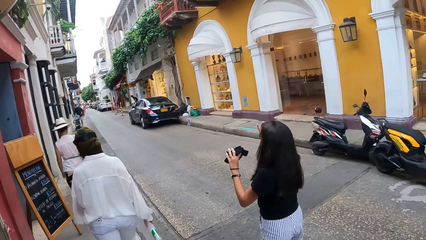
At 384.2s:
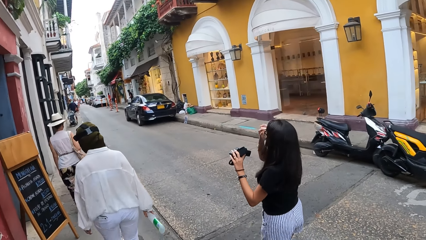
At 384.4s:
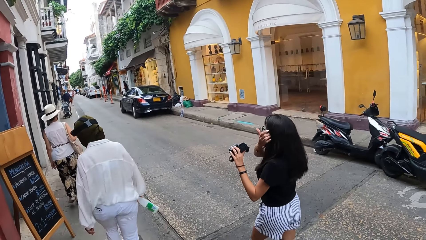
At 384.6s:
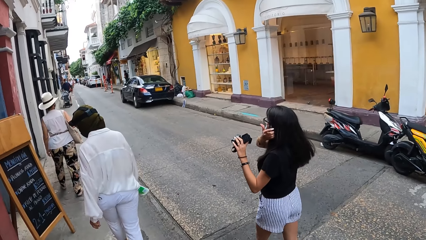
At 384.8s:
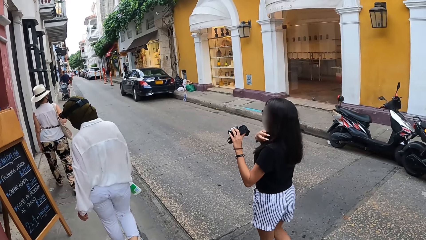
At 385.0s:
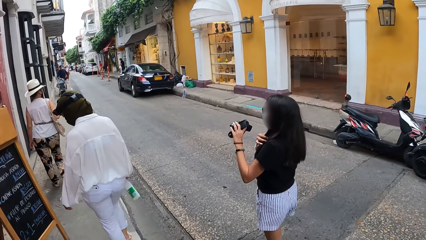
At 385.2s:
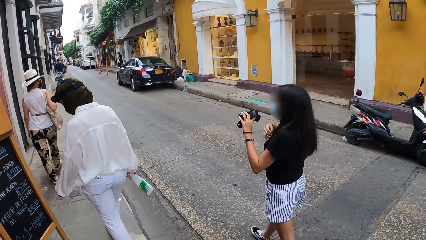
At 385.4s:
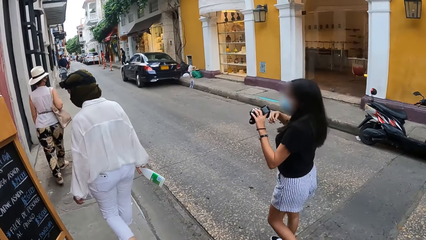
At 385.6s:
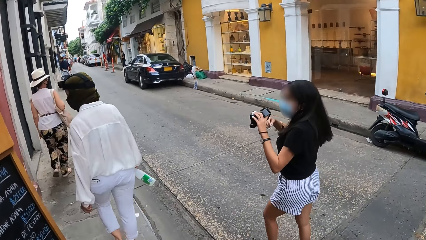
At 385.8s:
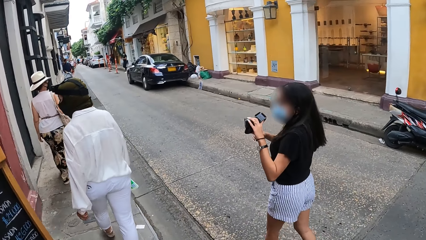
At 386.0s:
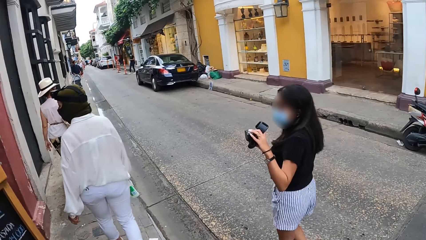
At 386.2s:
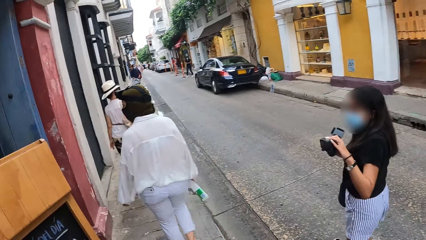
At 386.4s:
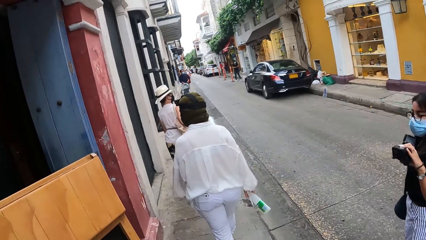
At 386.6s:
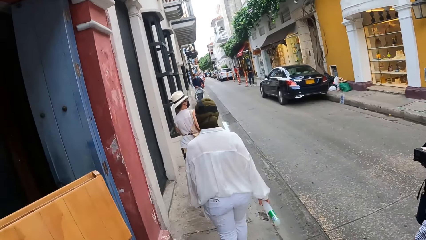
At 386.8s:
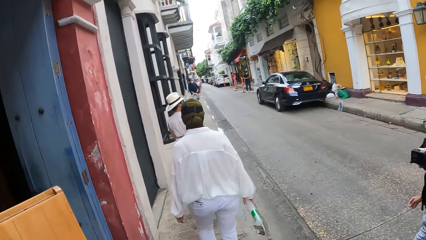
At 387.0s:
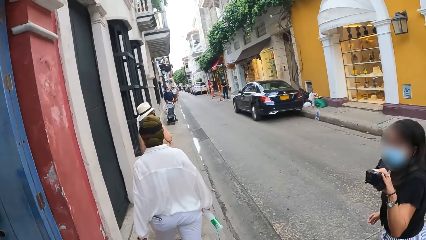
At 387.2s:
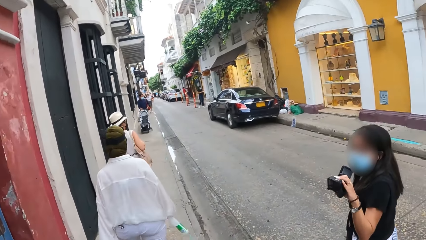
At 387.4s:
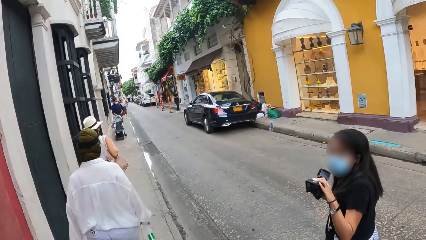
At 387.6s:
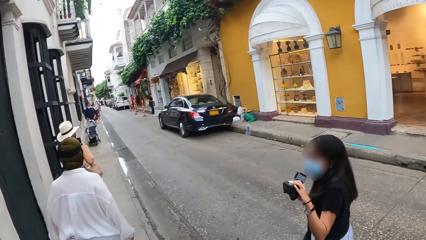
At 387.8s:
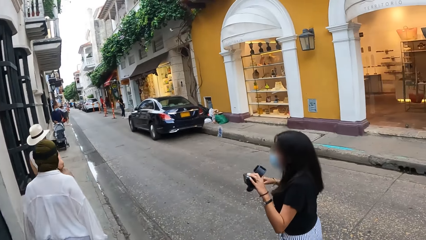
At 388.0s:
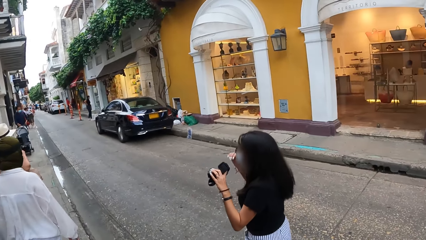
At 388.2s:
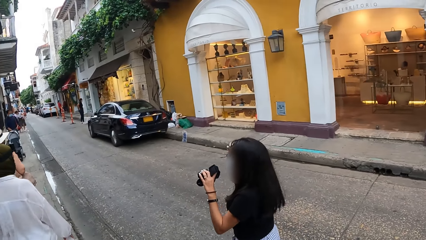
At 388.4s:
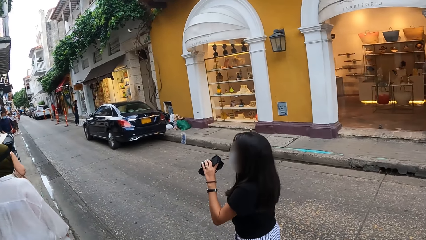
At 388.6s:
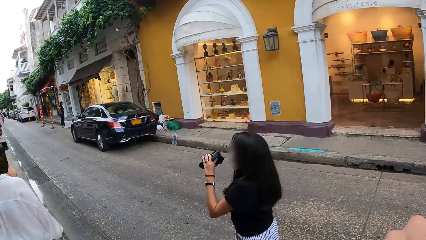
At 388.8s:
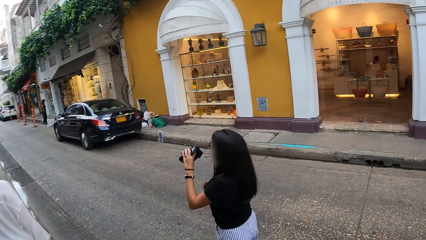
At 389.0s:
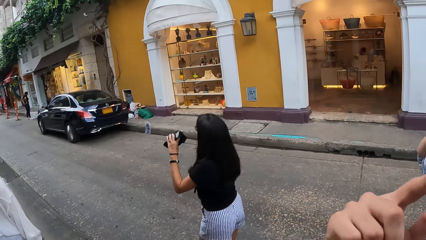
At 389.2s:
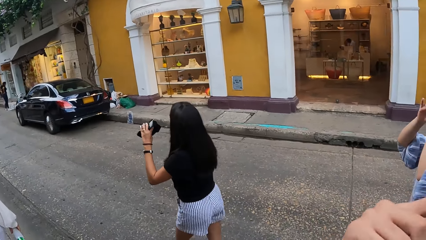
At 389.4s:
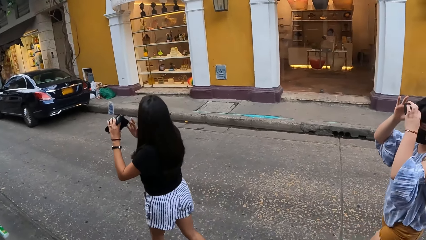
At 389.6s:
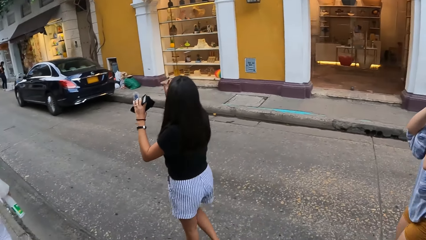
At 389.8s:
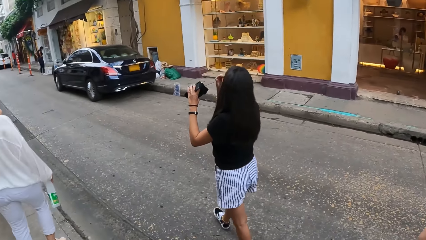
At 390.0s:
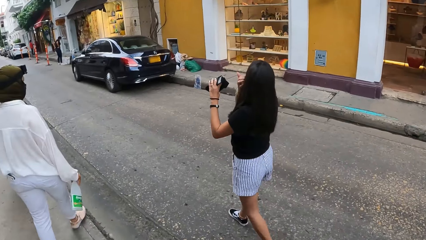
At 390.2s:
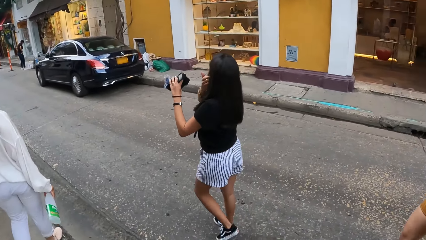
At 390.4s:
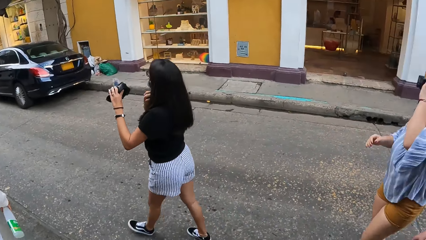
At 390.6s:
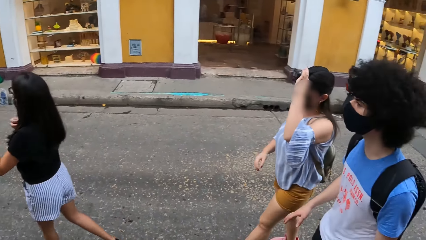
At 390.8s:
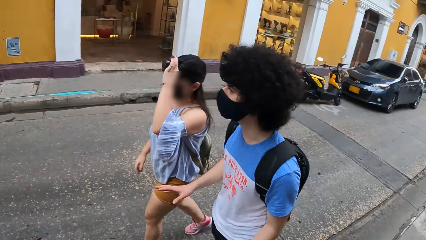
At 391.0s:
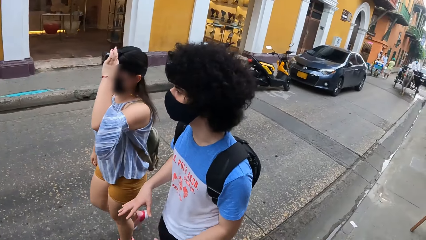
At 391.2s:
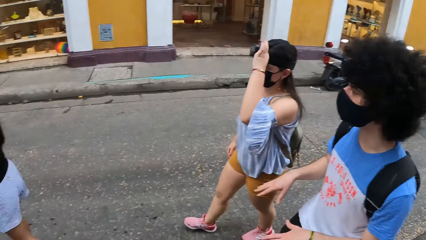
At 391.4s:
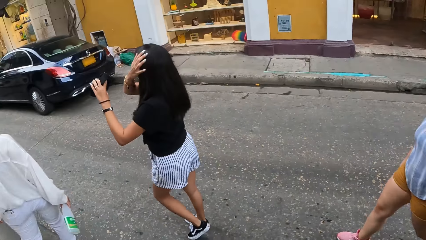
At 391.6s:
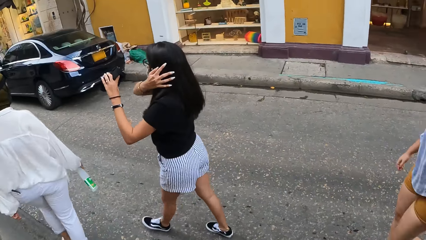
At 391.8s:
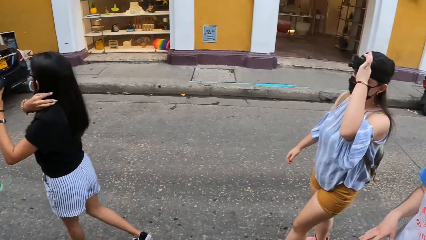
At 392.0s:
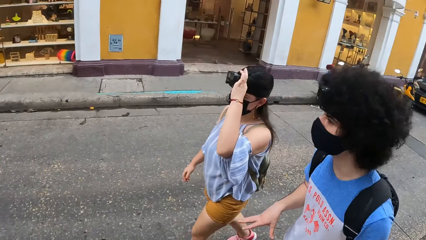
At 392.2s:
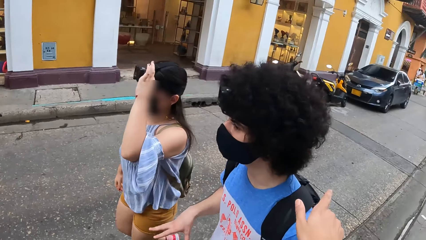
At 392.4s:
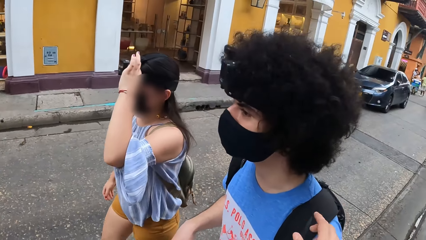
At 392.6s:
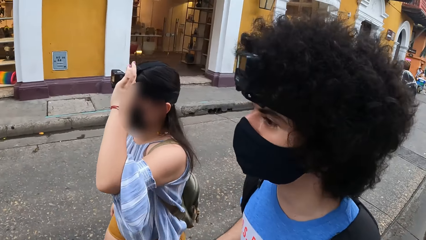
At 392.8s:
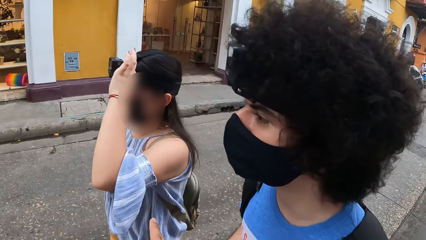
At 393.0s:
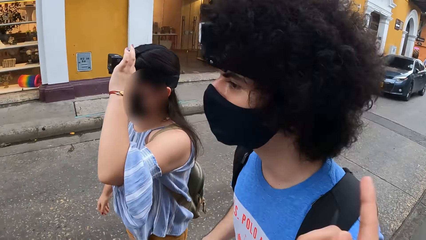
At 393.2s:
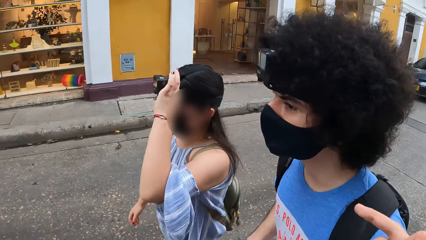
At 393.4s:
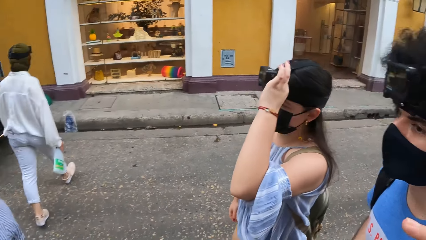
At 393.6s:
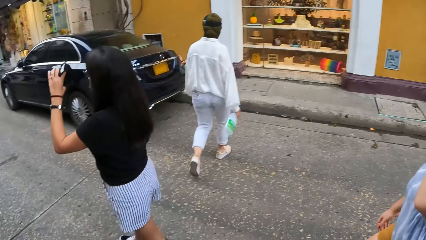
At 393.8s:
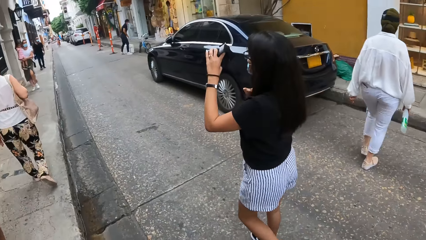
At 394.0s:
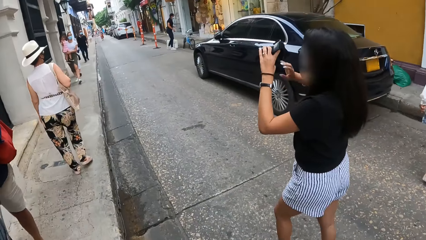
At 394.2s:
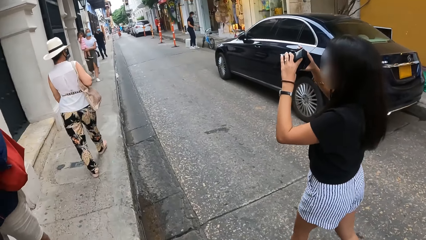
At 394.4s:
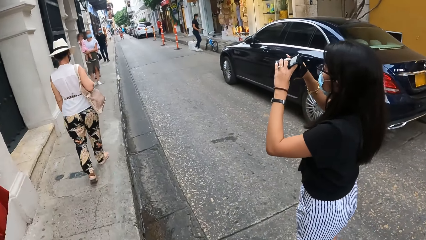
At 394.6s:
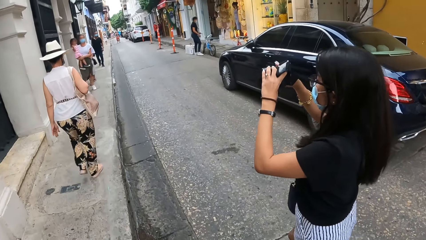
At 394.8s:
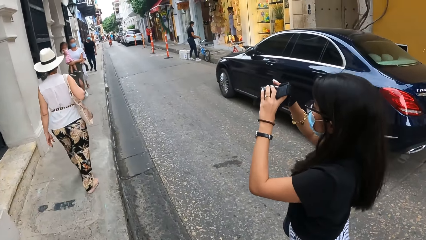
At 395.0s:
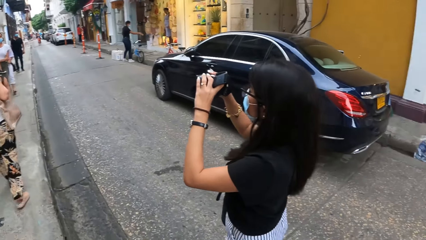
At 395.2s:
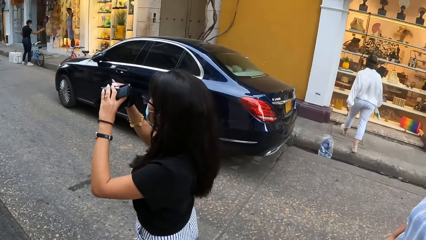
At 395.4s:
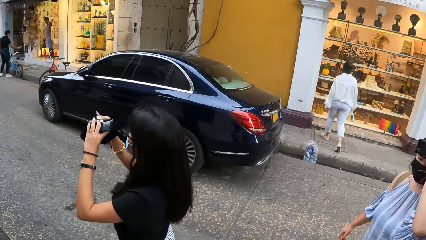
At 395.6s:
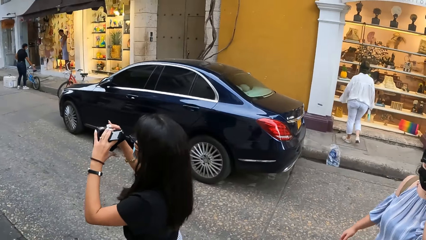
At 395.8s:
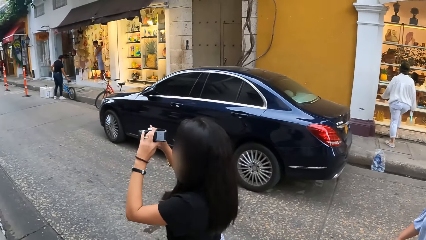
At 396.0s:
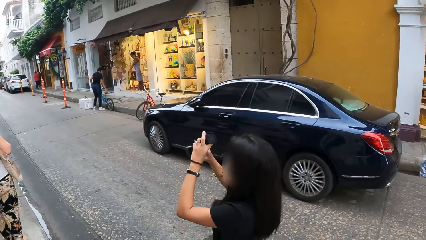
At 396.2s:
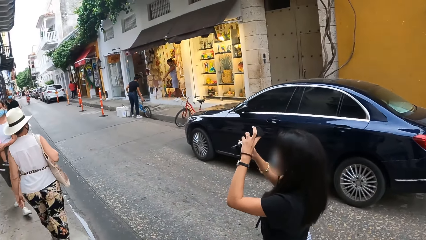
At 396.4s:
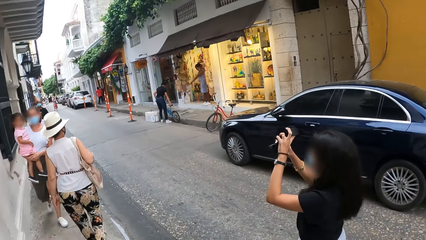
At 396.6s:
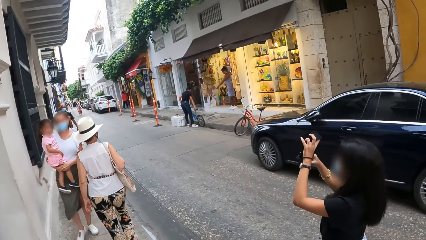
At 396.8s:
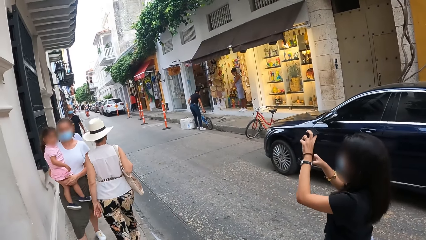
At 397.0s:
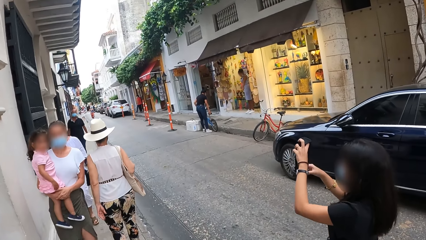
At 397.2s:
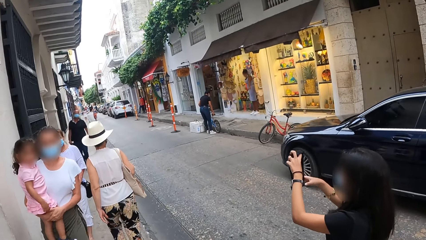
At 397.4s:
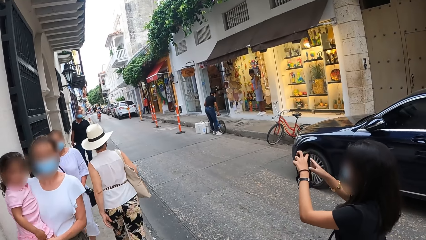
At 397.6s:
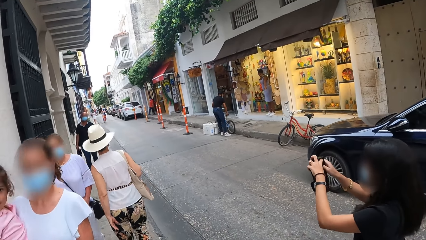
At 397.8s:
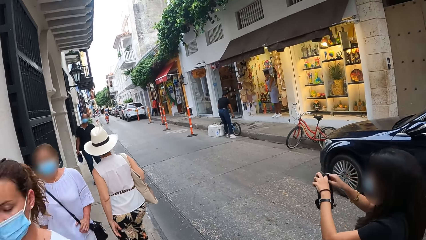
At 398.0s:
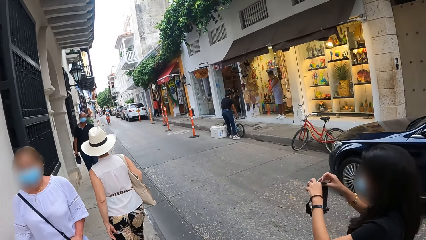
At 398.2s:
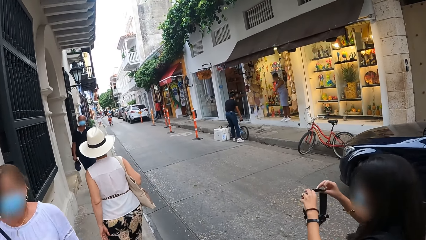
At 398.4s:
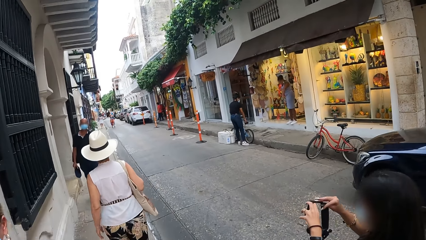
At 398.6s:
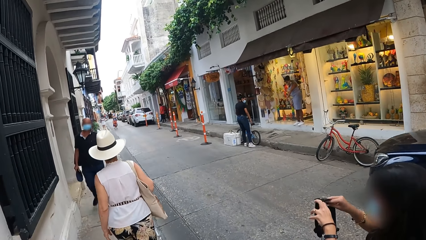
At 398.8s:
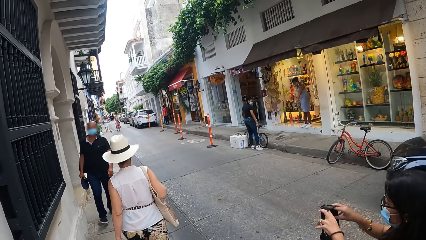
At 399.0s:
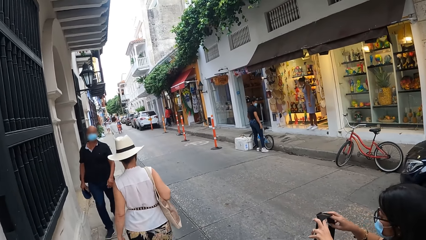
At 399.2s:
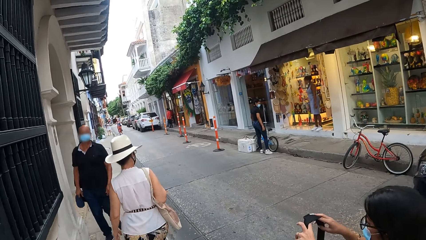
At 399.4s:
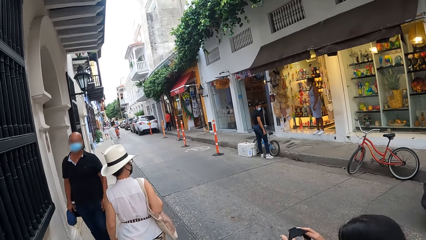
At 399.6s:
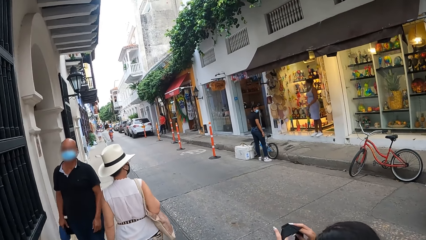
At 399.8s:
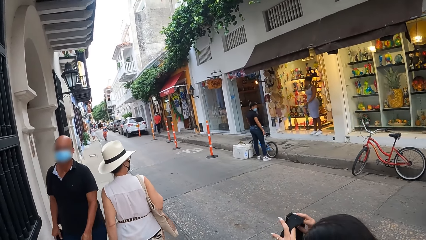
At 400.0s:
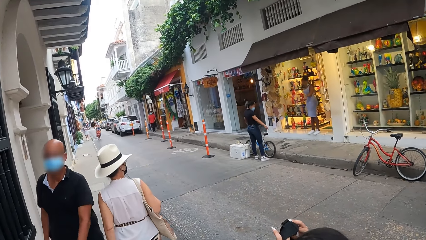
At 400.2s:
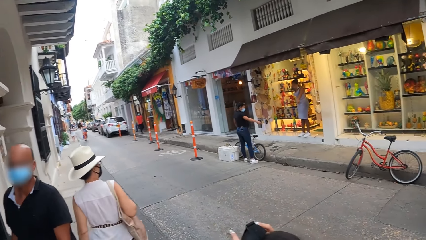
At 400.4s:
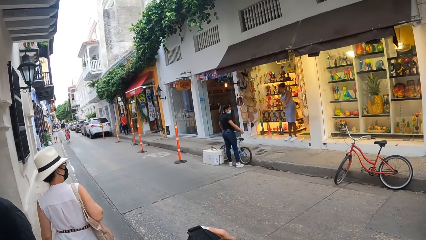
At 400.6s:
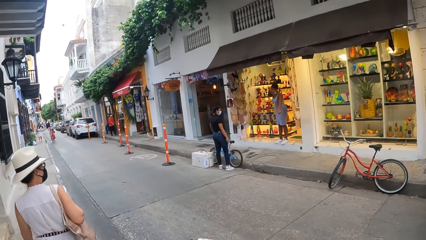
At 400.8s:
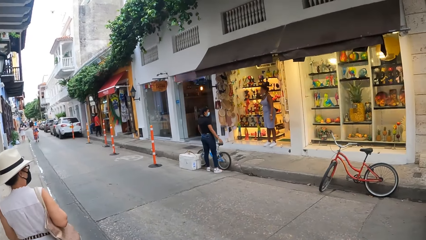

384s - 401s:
A lady touches the hair. Another lady adjusts the camera. The camera wearer looks around. A person looks around. The camera wearer walks around. The person walks around. The camera wearer interacts with the person. Another person takes photos and walks around.
